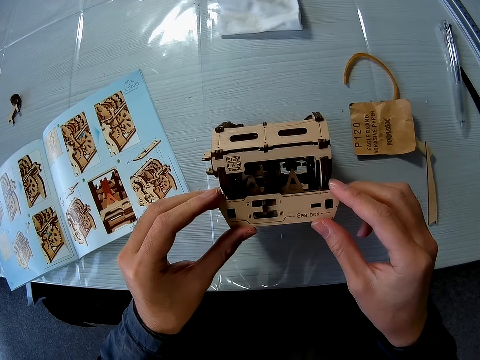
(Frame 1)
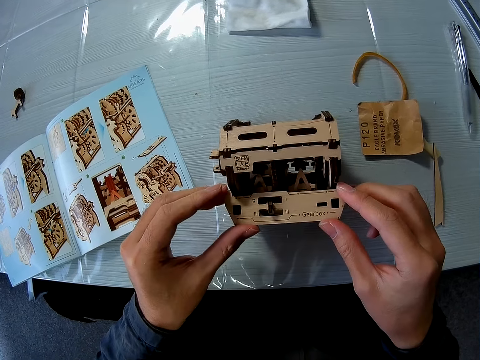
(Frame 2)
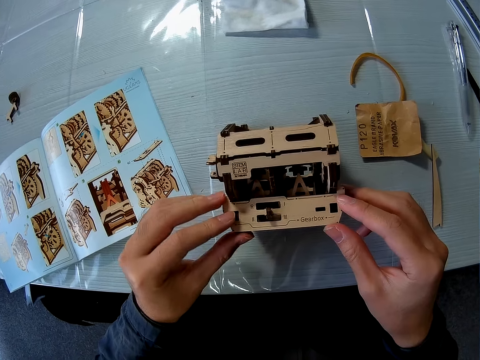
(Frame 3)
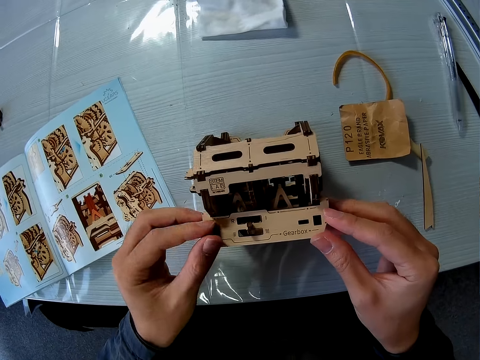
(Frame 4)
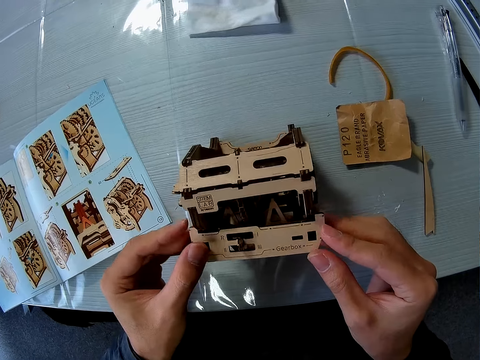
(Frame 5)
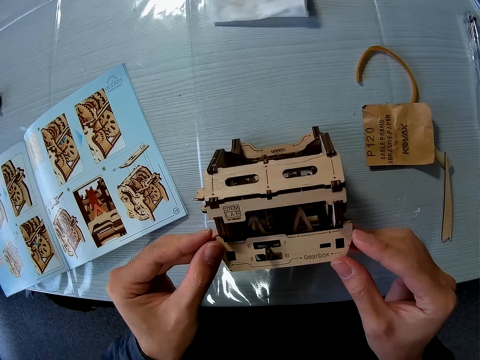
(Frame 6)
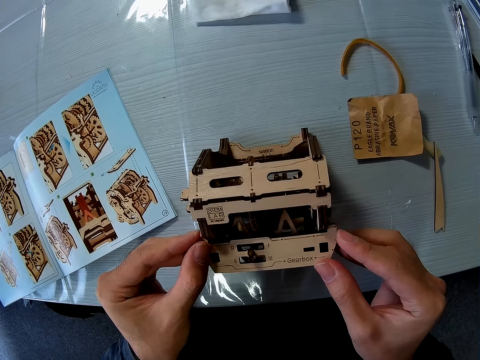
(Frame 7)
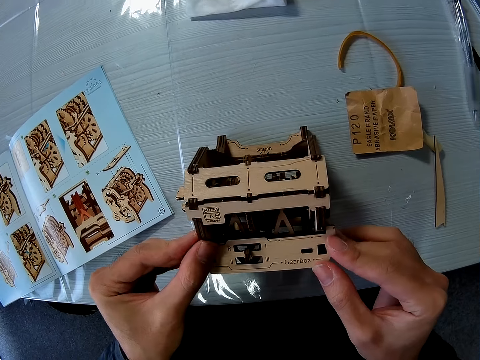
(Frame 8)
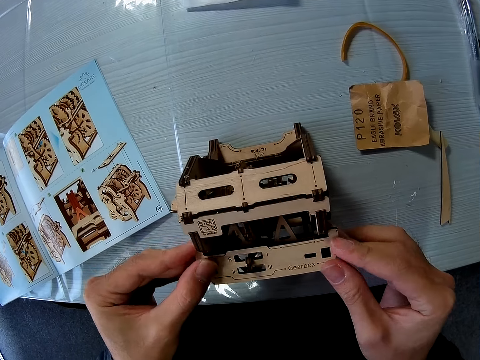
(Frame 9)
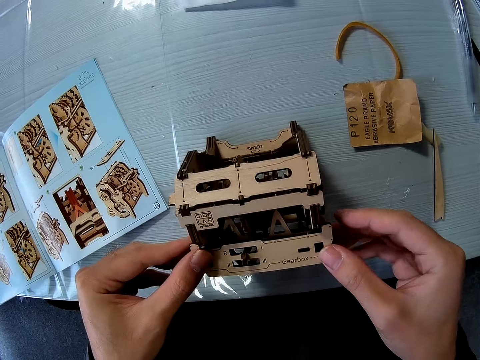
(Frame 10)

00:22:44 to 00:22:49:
The camera wearer attaches the wood piece to the wooden mechanical model.

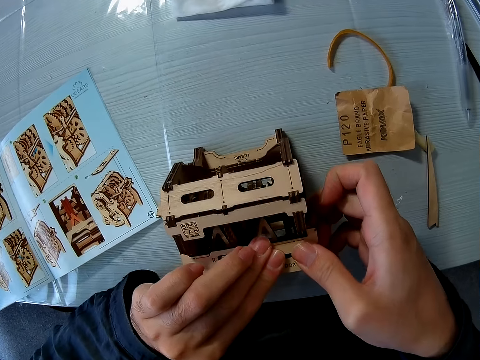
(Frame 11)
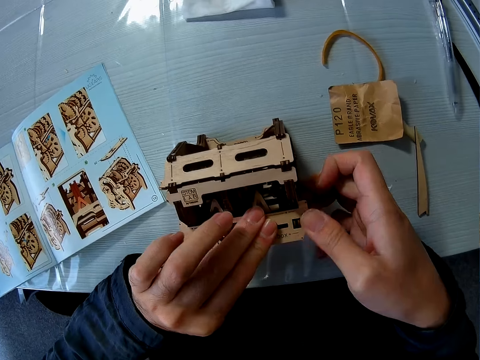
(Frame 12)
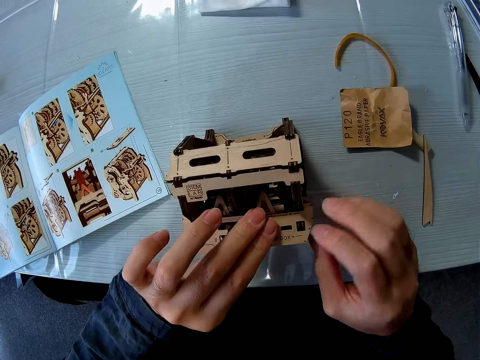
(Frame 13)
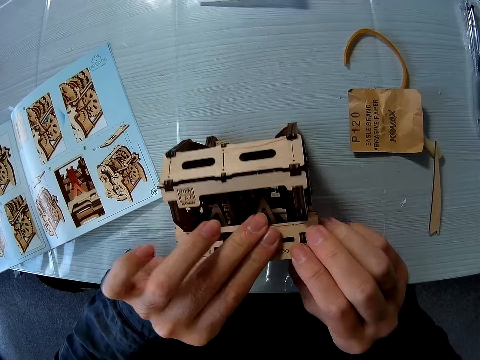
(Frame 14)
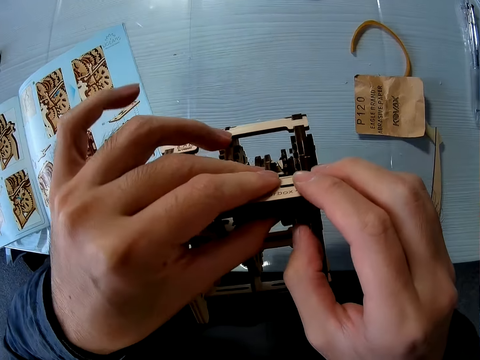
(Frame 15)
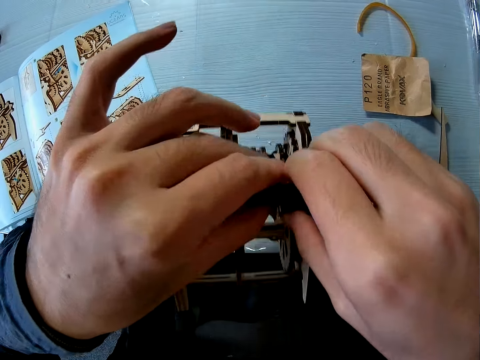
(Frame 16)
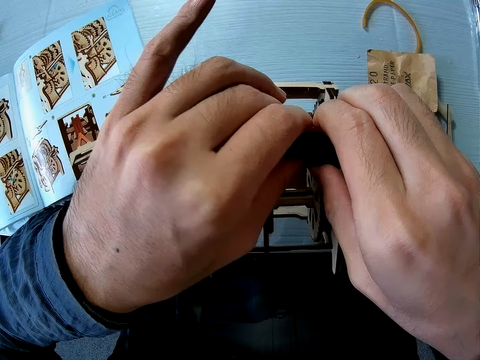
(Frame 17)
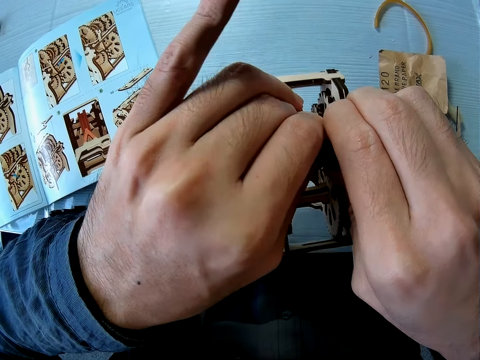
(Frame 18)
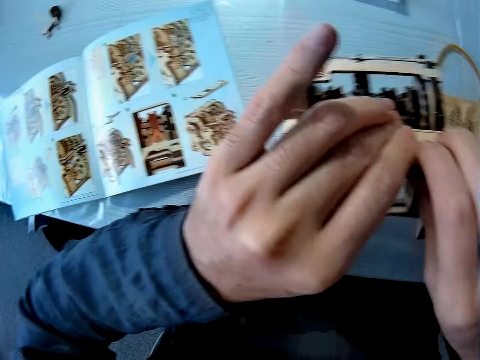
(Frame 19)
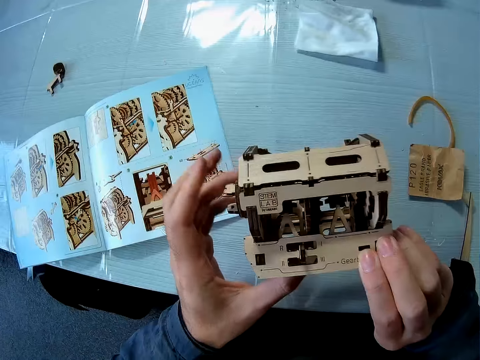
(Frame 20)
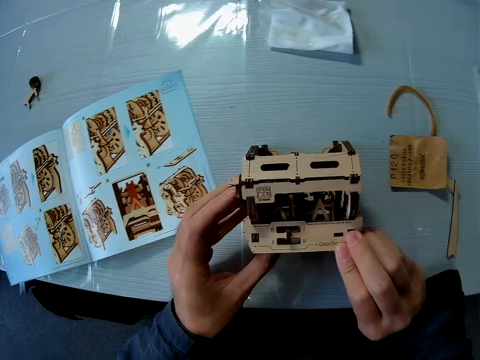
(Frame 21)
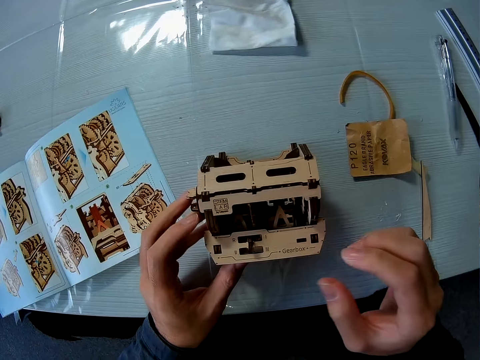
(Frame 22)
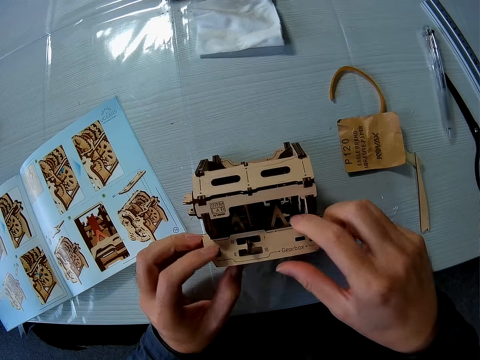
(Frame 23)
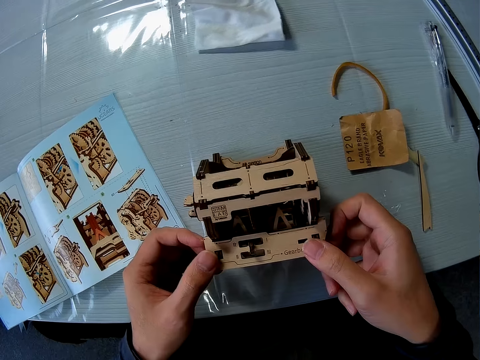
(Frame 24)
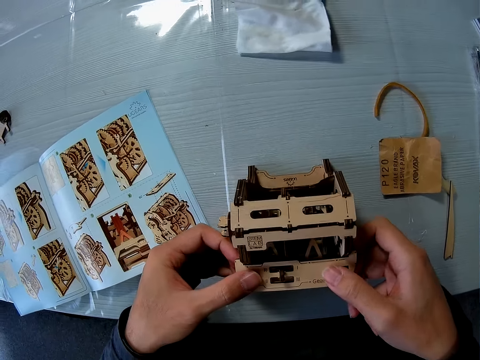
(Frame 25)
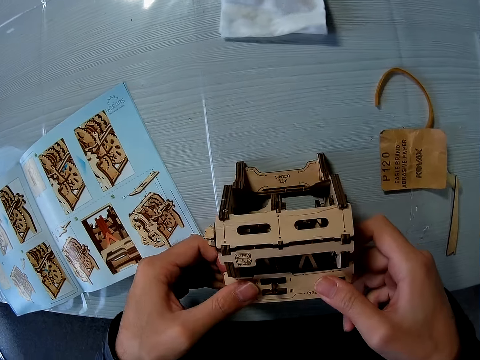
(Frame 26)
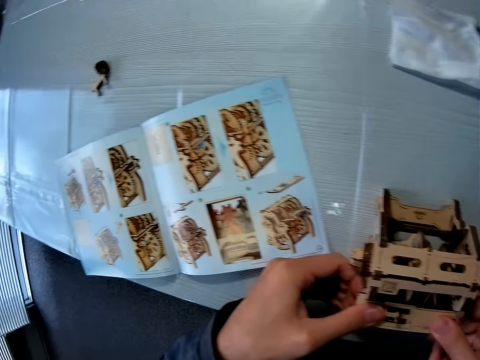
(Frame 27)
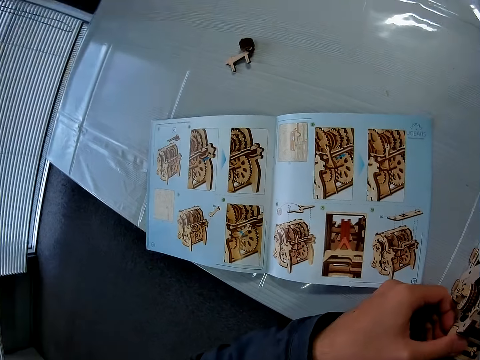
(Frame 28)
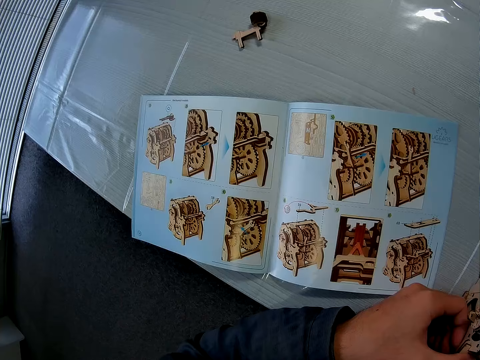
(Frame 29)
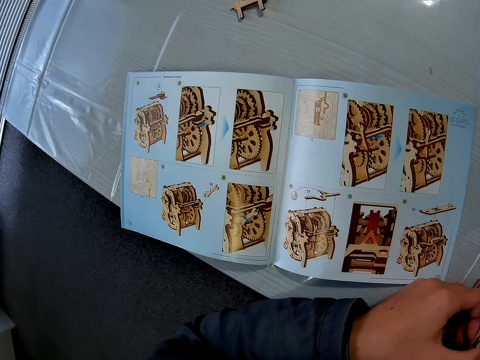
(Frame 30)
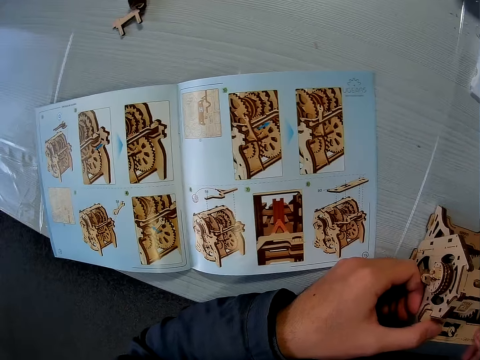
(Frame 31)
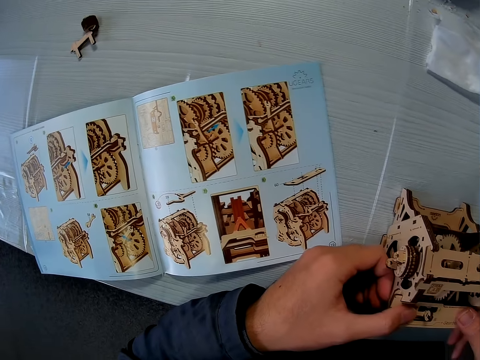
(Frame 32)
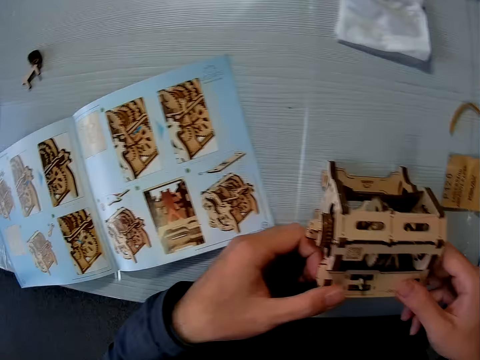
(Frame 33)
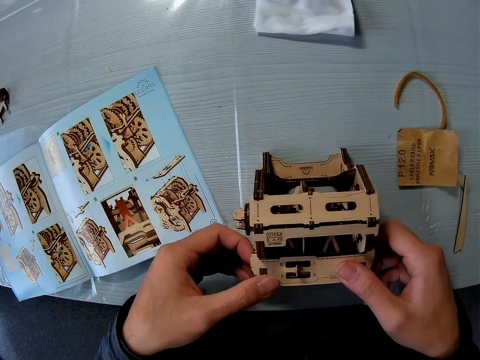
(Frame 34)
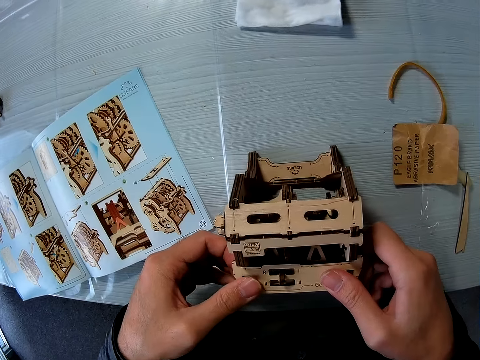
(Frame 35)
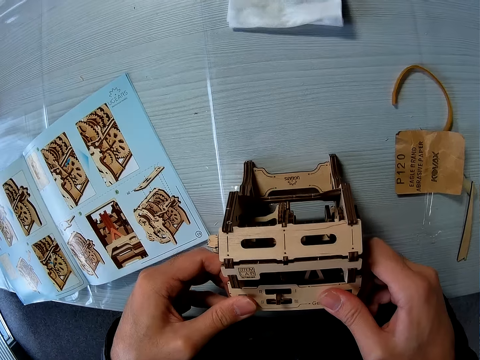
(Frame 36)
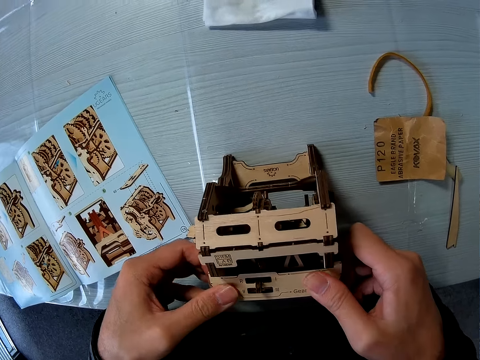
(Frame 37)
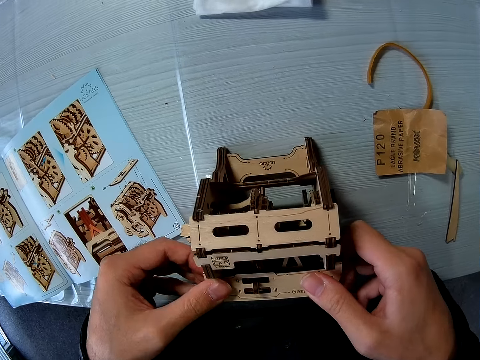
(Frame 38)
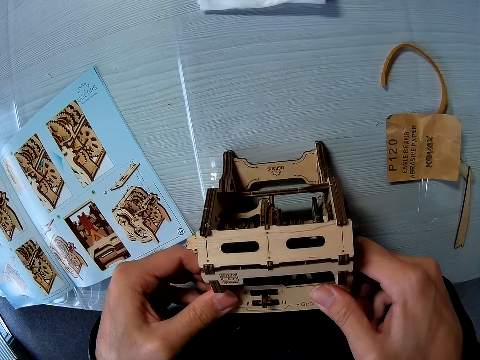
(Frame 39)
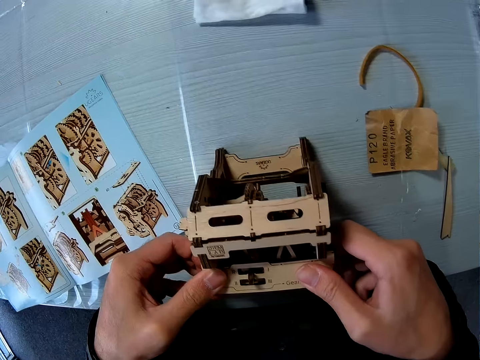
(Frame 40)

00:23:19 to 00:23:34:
The camera wearer moves the wood puzzle or craft. They take up the craft from the table. They keep the craft back on the table. They adjust the craft on the table. They construct the wood puzzle. They read a book on the table. They continue adjusting the craft. They construct the wood puzzle.

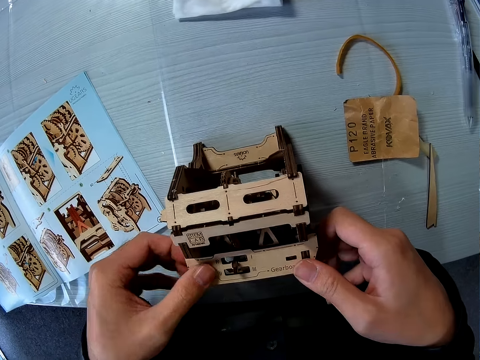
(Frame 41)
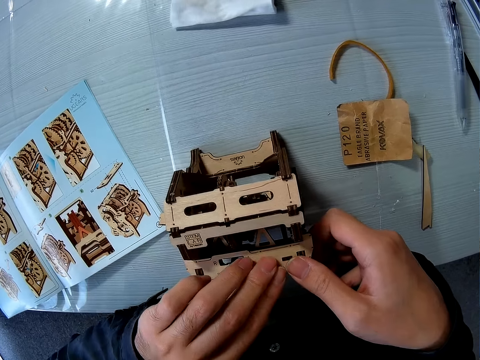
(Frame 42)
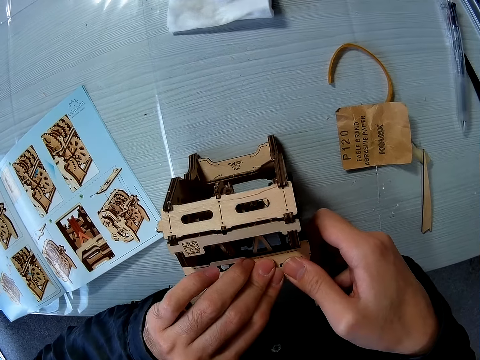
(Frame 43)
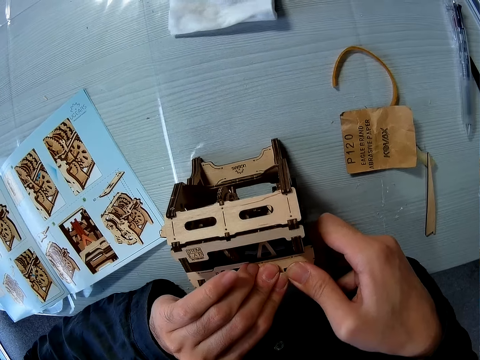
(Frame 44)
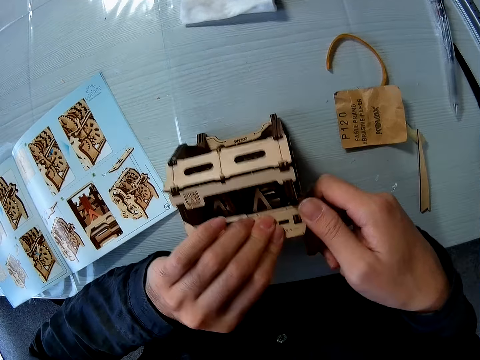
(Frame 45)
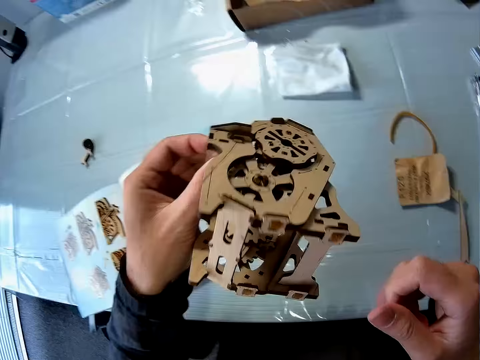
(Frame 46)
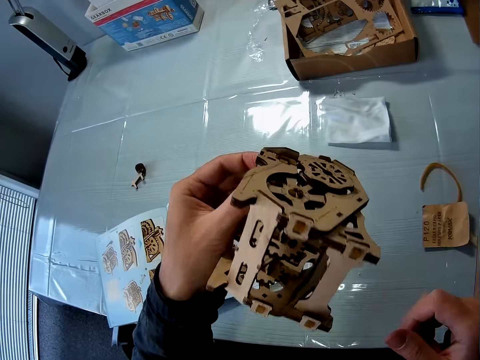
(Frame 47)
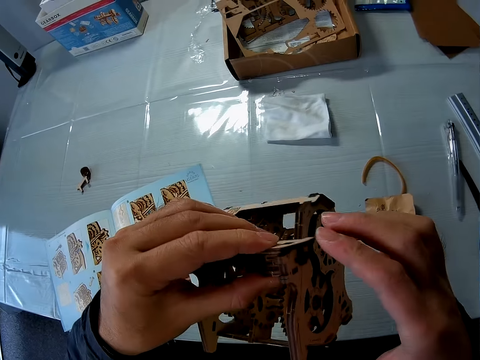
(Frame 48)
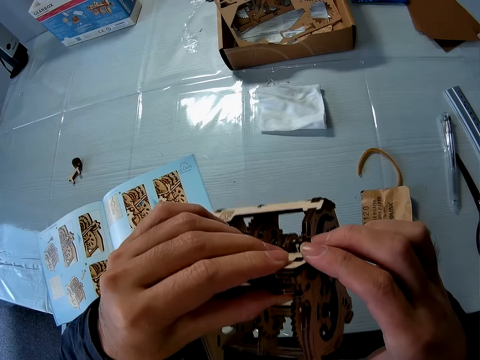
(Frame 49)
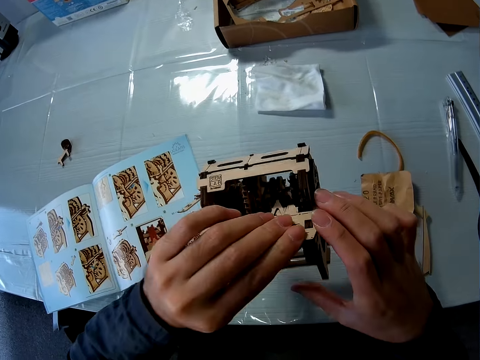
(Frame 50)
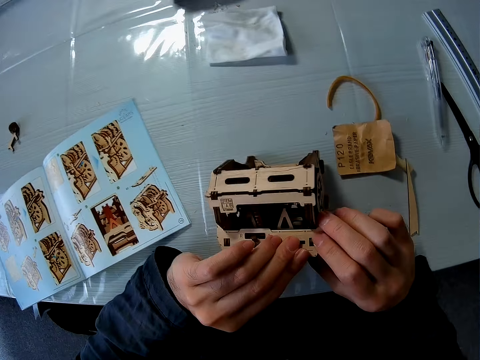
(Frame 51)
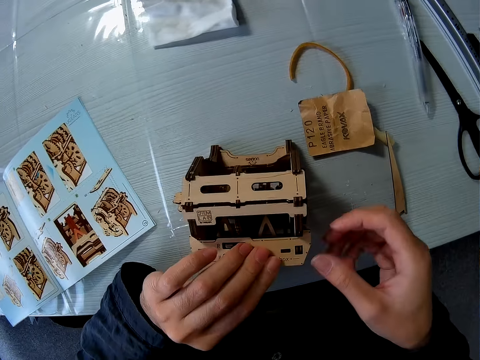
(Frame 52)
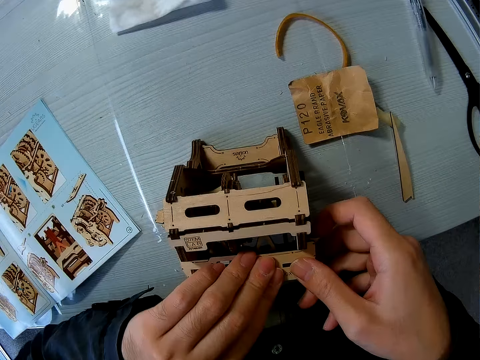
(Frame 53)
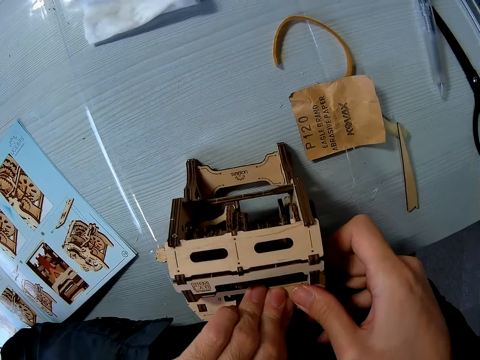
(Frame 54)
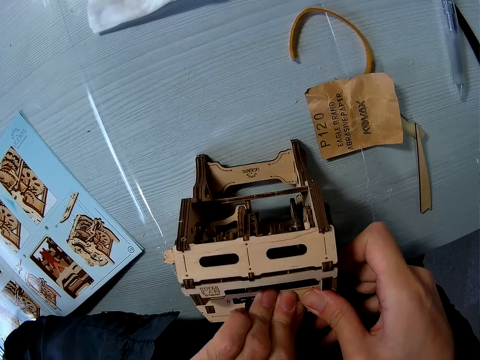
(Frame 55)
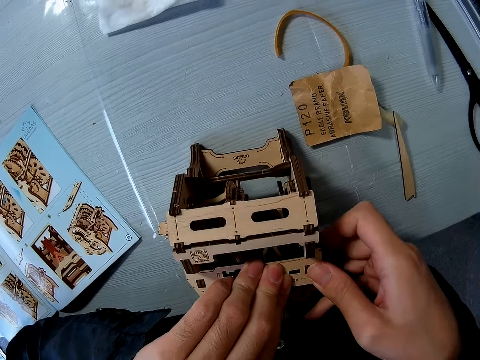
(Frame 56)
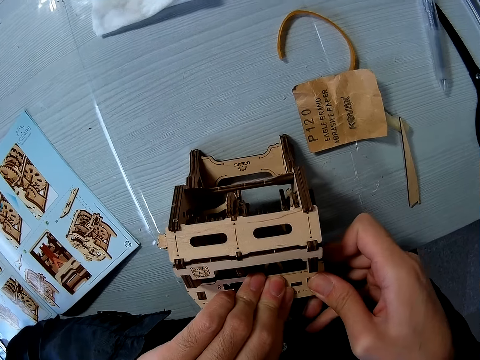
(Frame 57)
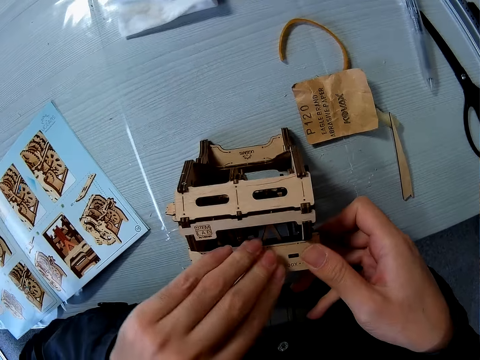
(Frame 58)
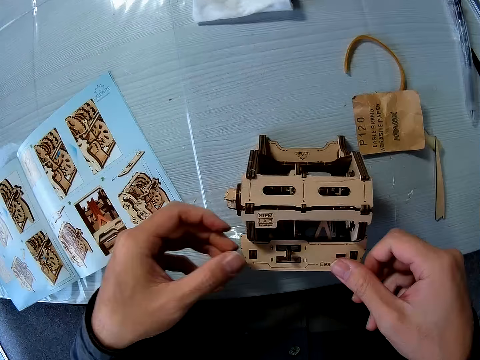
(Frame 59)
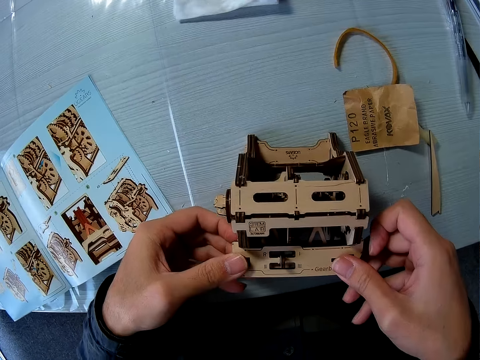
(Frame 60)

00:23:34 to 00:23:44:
The camera wearer lifts the craft or wood puzzle with his left hand. He stares at the wood puzzle. He puts back the craft on the table. He constructs the wood puzzle. He continues adjusting the craft on the table.
